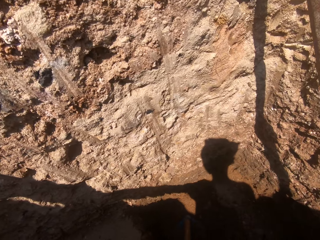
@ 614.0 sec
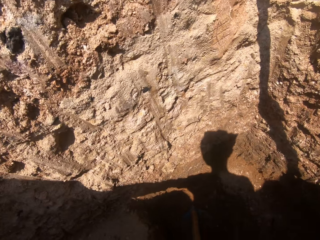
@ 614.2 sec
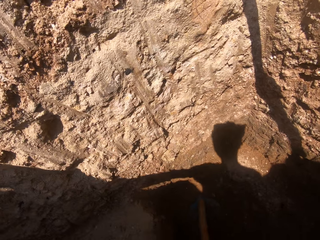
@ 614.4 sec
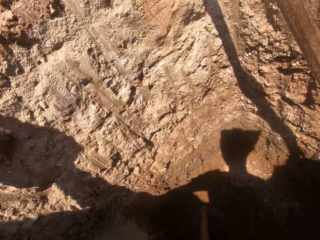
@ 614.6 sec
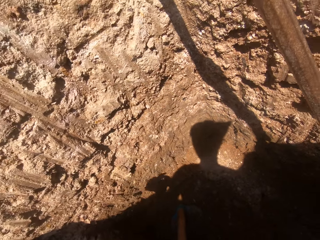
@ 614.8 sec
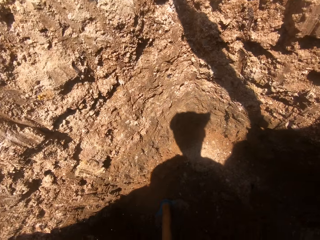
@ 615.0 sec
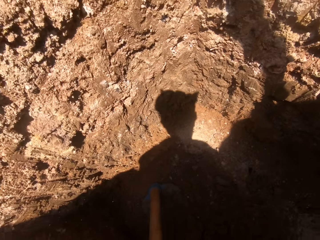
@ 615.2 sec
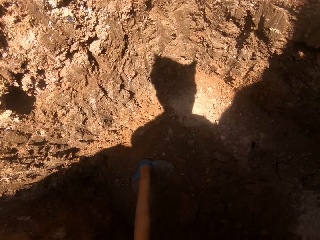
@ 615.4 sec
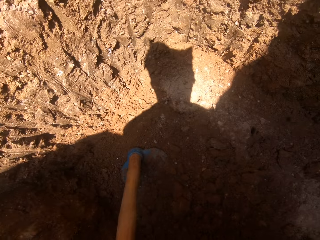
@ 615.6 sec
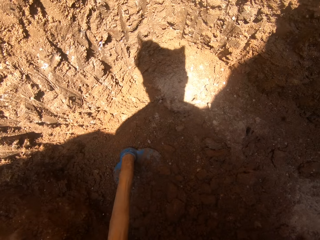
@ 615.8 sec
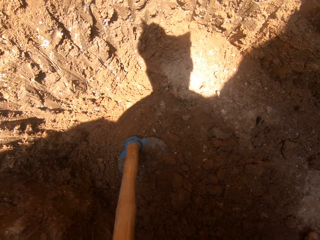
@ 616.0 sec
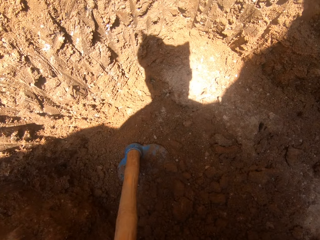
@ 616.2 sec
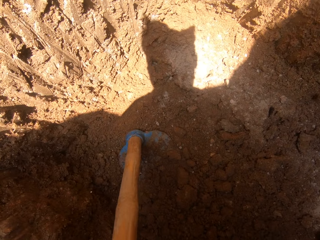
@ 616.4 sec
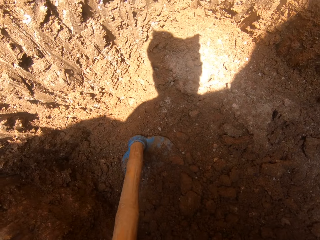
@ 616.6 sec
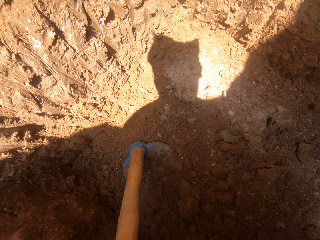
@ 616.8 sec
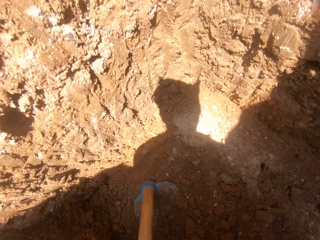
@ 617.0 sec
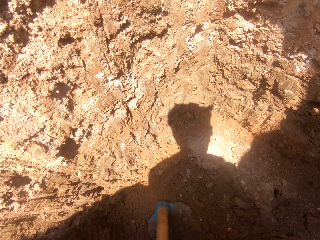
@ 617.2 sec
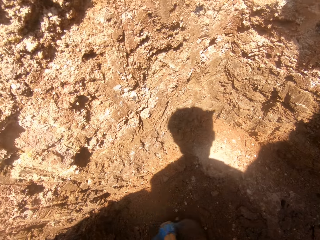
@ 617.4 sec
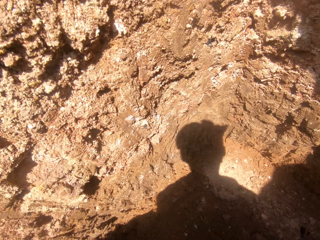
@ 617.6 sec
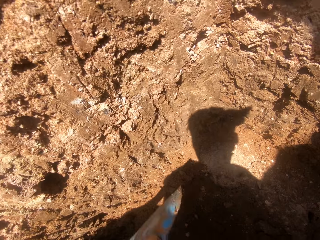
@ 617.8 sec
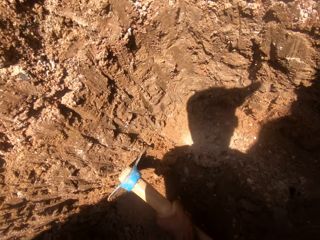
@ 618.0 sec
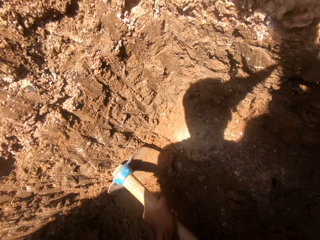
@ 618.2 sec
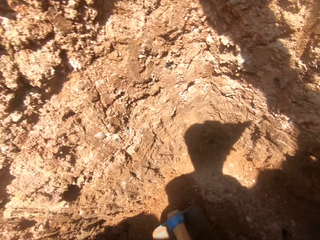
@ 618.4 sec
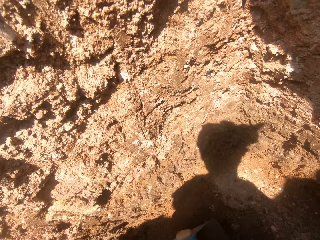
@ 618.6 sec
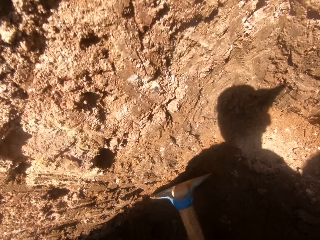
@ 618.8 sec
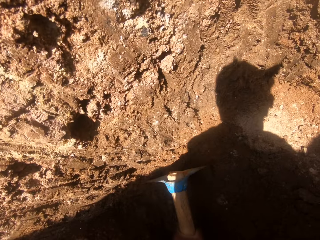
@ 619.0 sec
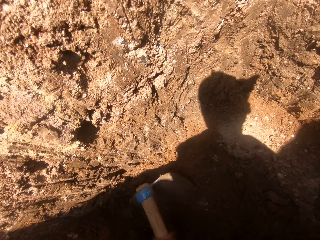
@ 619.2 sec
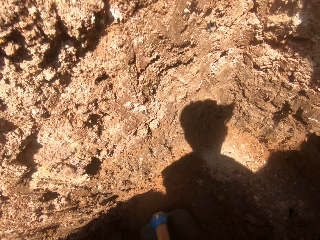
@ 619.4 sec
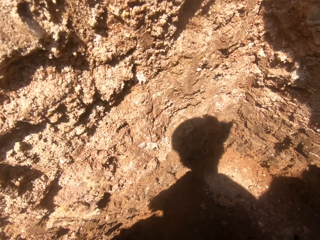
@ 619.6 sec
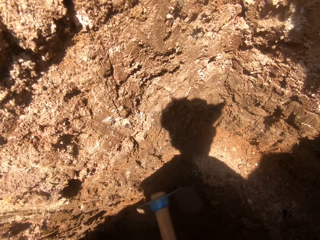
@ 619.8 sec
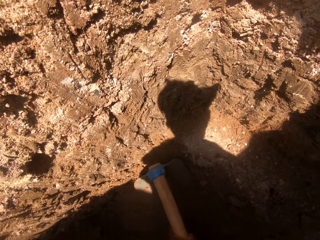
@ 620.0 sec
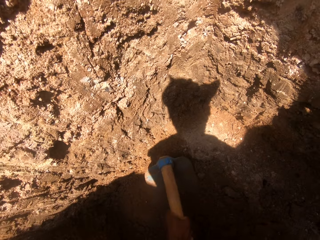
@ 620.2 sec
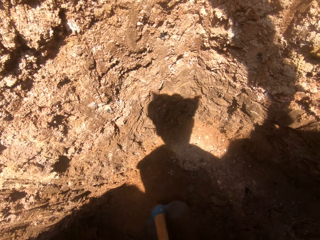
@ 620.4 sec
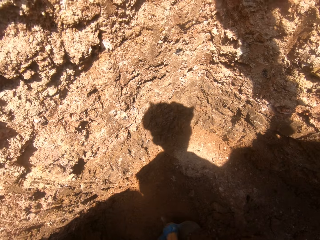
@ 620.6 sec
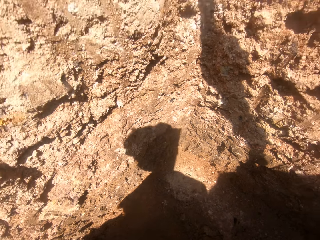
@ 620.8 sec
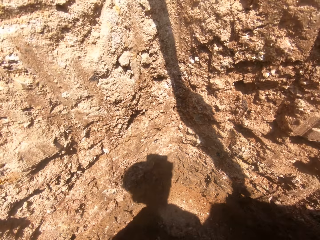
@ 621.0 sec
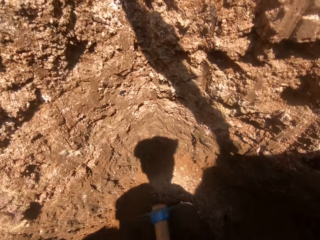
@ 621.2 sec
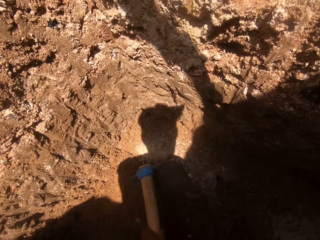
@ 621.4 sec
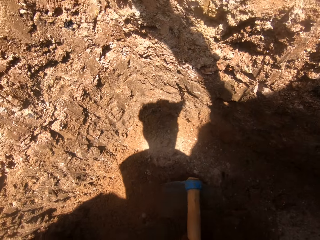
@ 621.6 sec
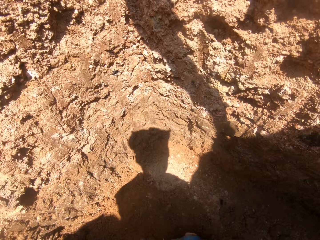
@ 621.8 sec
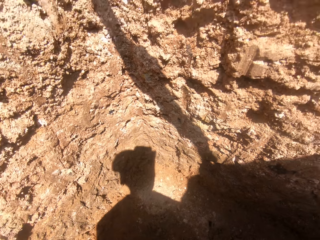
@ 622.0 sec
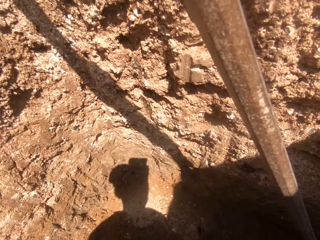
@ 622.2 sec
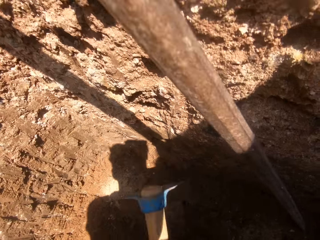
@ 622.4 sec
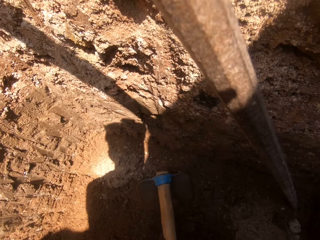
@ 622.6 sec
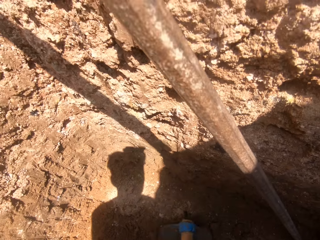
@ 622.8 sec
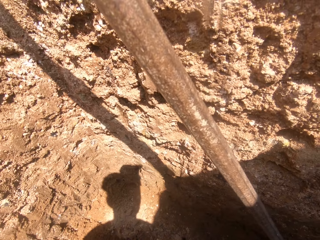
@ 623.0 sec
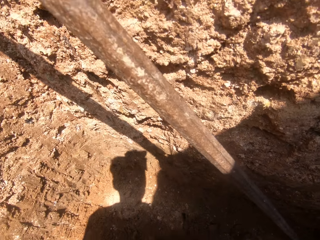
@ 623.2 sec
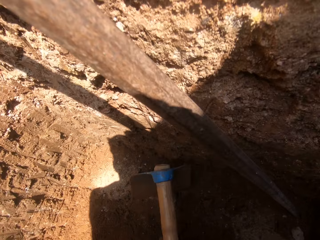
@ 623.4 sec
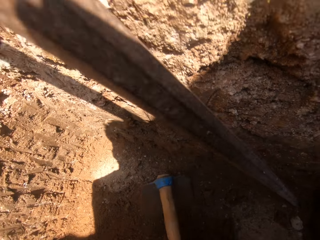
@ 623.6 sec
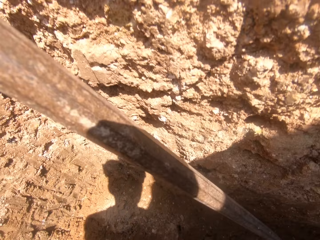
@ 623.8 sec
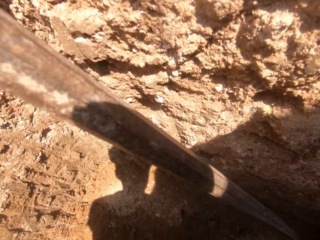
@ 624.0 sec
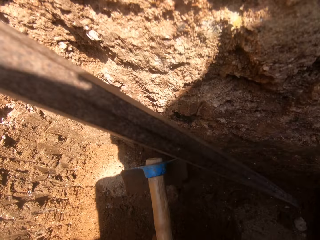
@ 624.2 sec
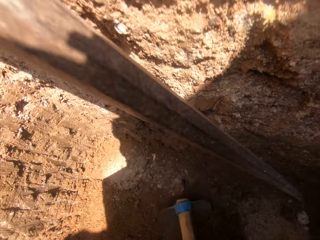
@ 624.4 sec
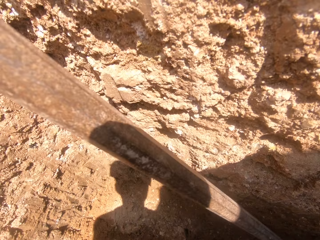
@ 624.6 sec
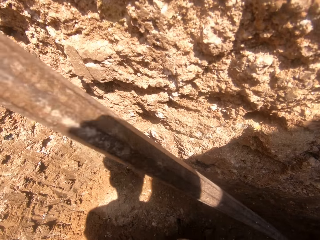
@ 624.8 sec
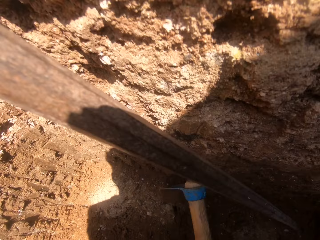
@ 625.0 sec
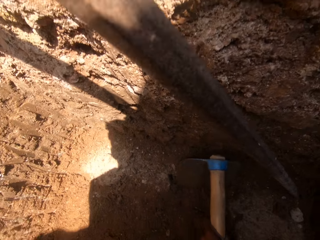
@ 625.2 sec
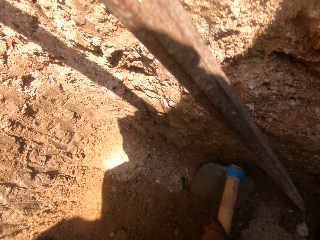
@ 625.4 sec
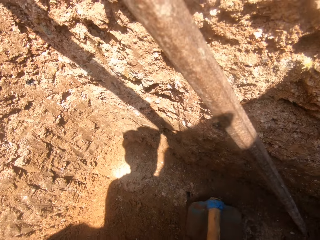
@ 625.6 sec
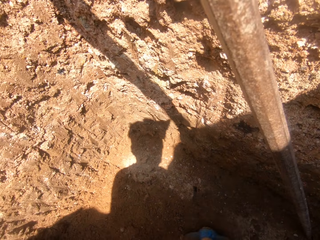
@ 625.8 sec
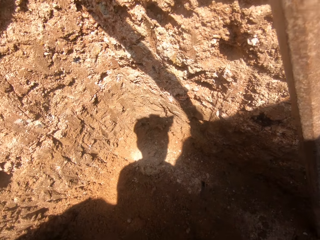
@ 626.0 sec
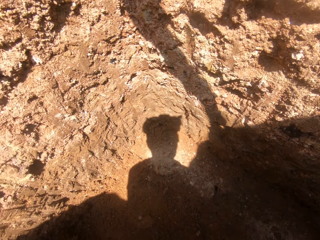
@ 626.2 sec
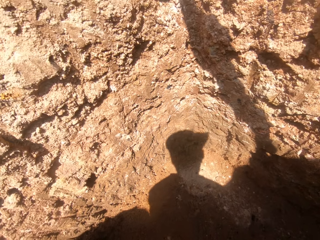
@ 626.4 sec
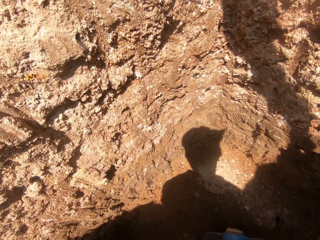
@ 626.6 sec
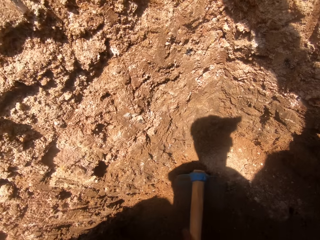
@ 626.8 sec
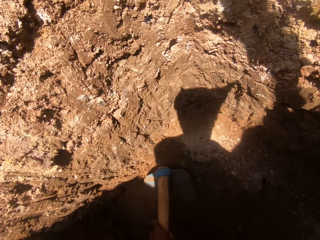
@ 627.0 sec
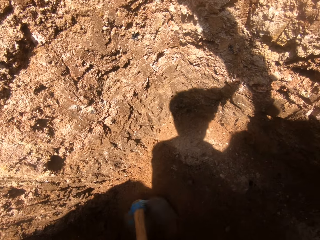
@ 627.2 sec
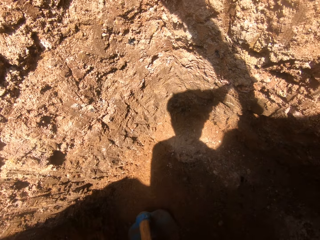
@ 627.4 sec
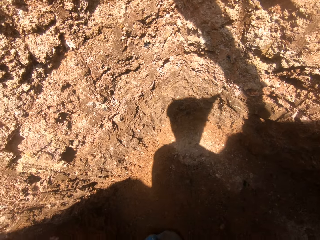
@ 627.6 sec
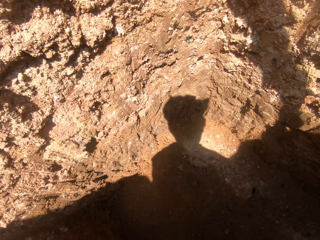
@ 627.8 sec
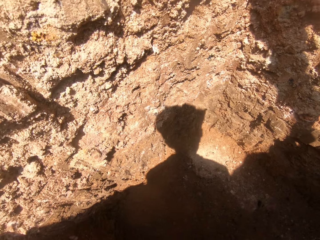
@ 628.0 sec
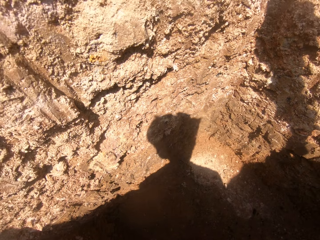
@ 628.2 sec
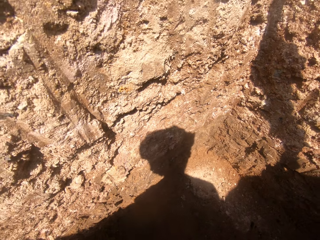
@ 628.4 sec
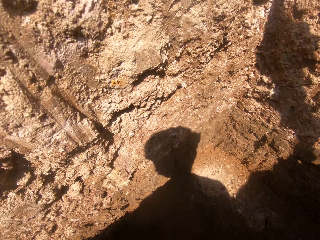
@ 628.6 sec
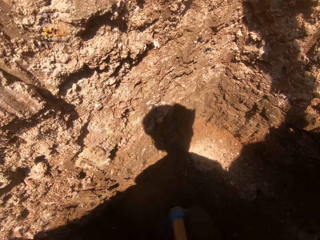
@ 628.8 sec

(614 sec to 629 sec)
The camera wearer places the basin down. They scoop the soil with the hoe. They dig with the shovel.

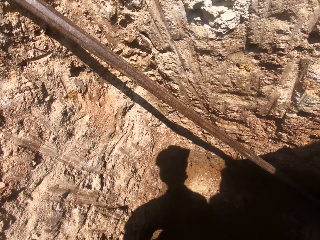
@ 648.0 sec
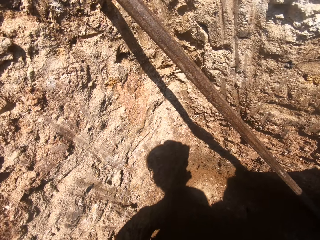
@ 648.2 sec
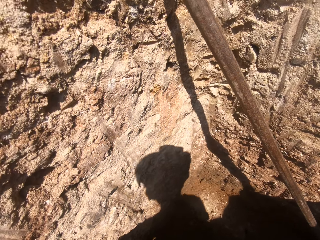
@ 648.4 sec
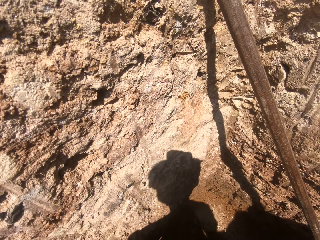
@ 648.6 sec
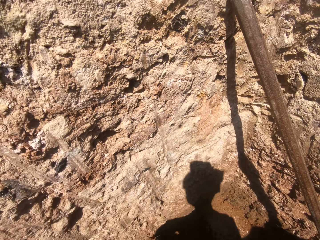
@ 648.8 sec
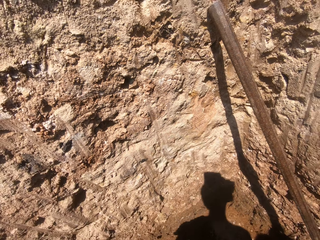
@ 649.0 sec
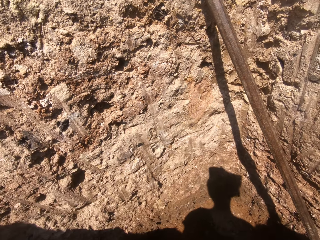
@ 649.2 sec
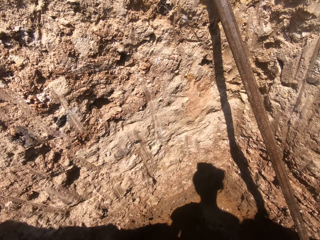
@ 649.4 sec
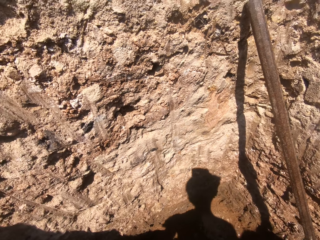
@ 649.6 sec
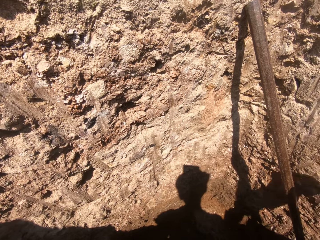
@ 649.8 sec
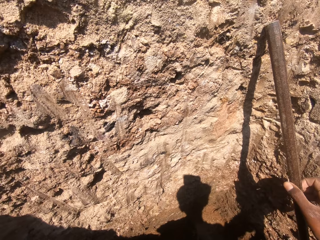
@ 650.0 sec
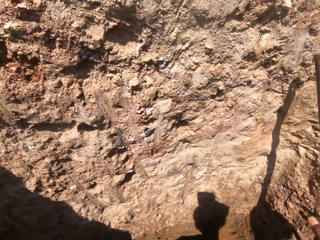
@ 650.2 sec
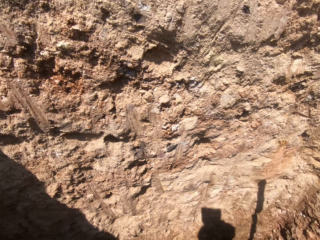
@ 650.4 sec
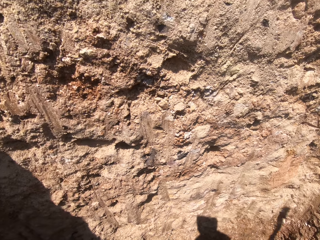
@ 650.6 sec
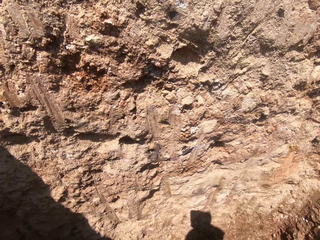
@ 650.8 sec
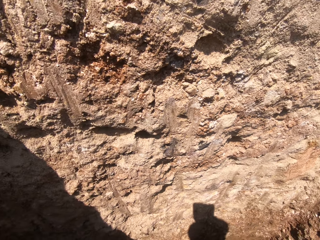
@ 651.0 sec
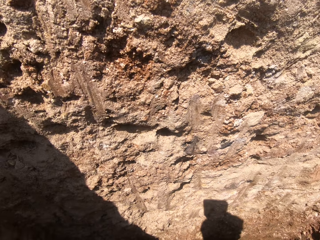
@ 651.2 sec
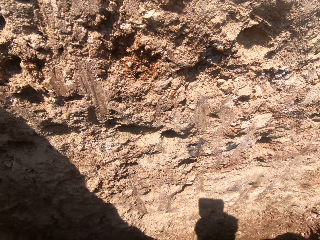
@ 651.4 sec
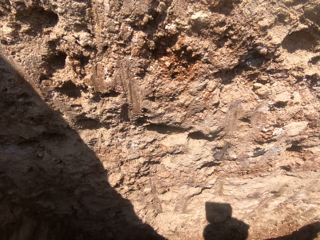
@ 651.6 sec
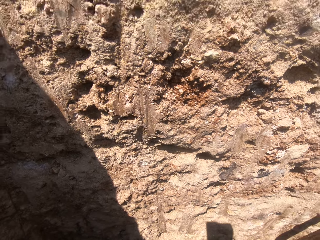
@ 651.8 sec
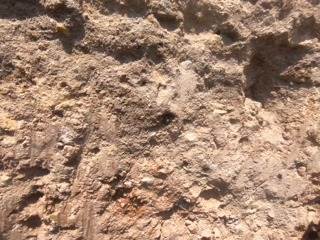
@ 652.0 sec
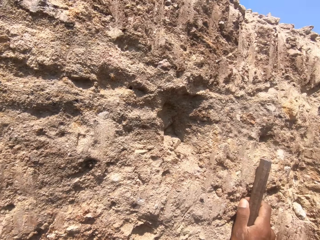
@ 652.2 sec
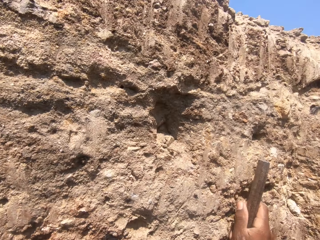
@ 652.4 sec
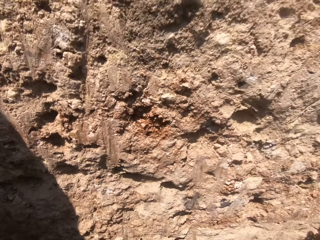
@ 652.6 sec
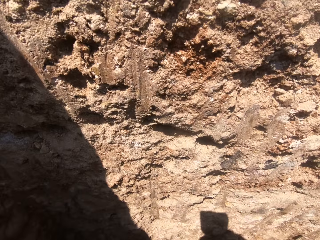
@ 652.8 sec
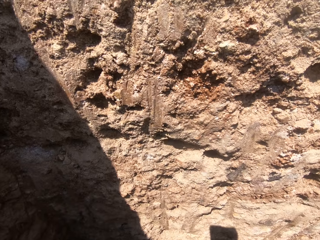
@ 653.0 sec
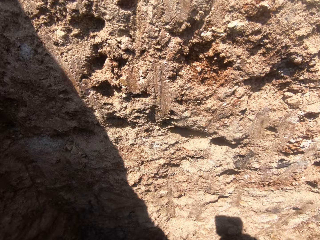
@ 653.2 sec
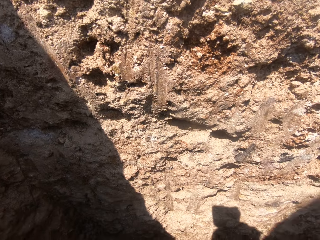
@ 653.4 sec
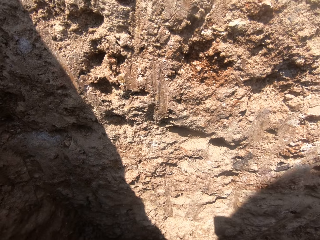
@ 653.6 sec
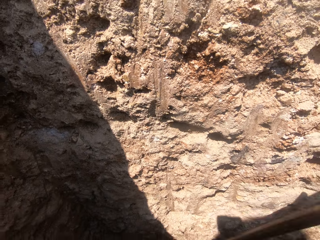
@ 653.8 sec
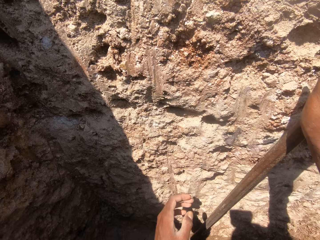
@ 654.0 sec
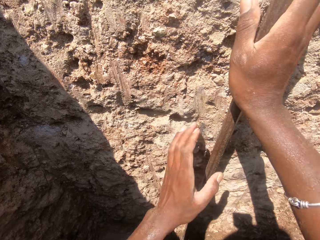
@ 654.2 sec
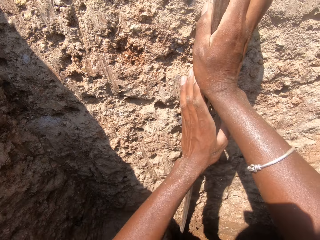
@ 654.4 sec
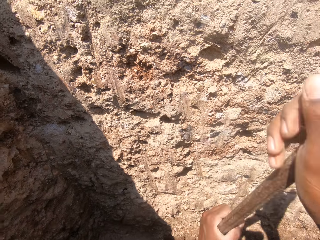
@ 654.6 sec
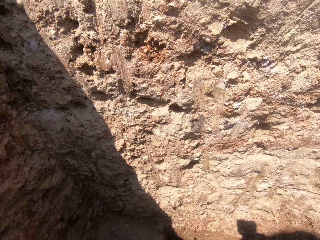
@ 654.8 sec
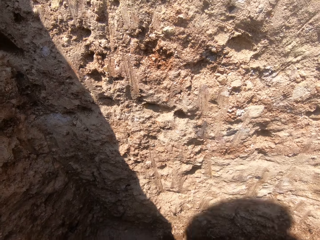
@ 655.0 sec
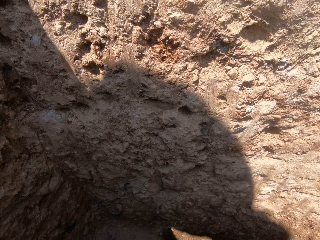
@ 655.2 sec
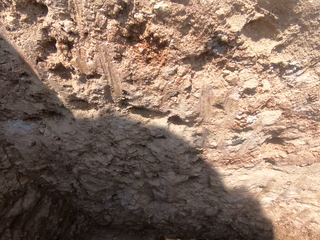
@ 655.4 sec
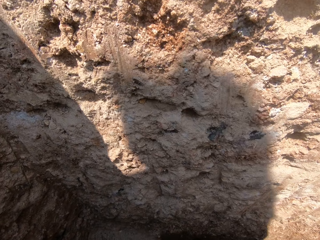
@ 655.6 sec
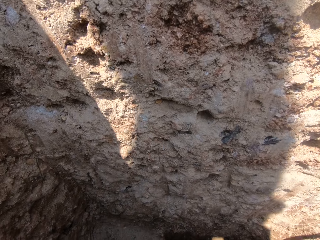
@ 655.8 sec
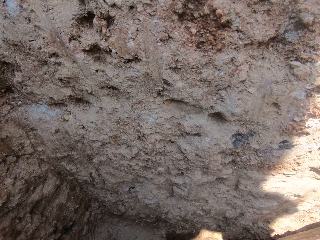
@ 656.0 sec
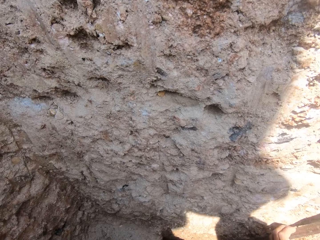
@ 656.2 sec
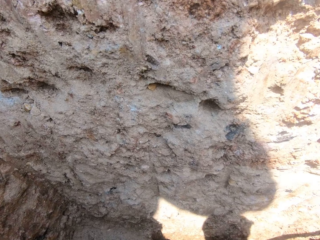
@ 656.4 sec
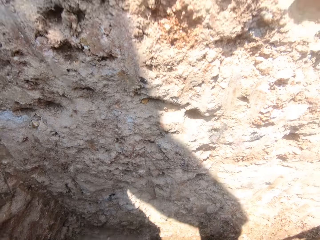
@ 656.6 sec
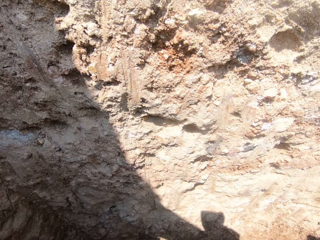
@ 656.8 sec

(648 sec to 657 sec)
The camera wearer looks down. They hold the crowbar. They dig with the crowbar.
